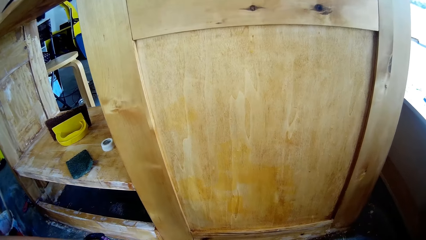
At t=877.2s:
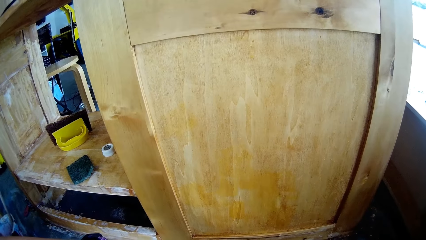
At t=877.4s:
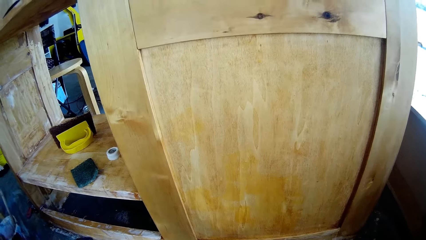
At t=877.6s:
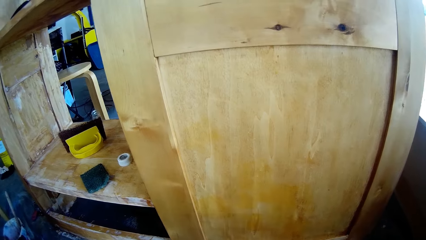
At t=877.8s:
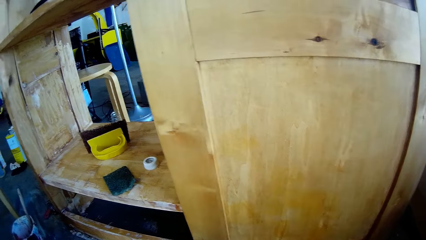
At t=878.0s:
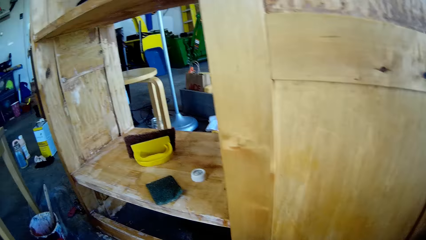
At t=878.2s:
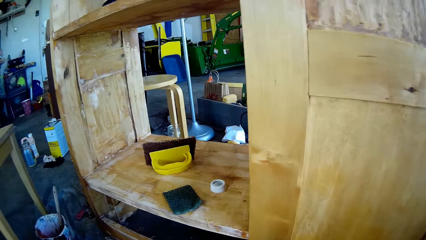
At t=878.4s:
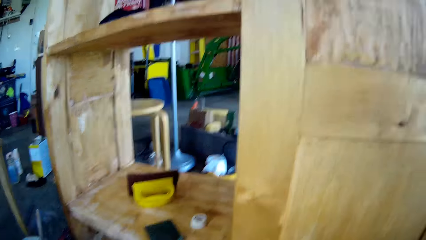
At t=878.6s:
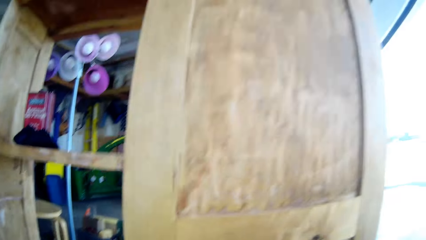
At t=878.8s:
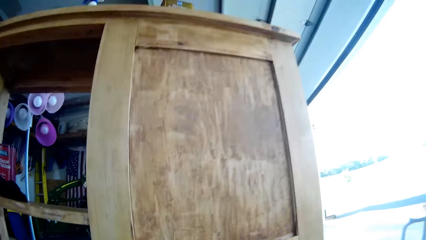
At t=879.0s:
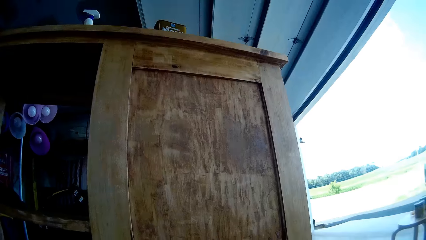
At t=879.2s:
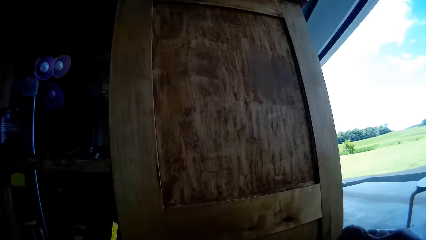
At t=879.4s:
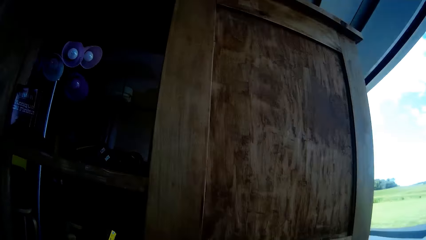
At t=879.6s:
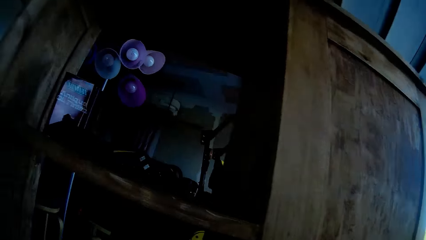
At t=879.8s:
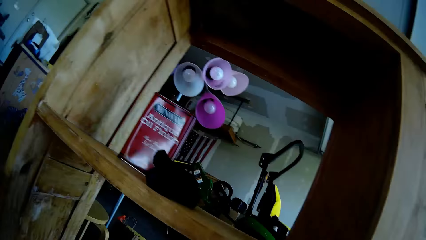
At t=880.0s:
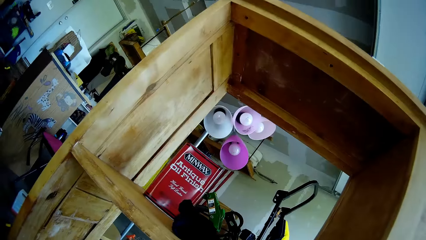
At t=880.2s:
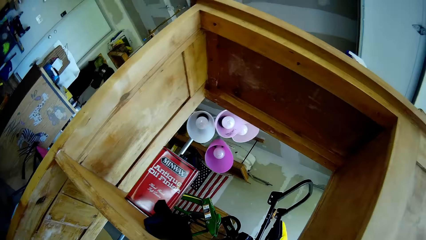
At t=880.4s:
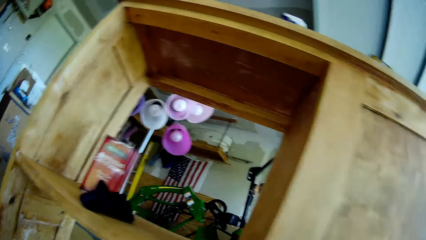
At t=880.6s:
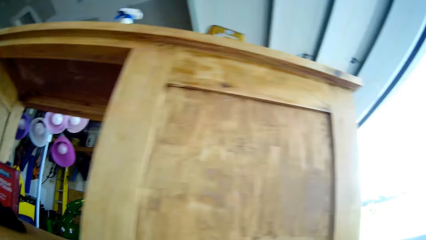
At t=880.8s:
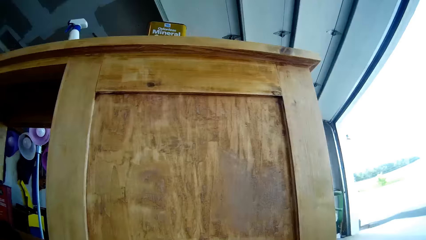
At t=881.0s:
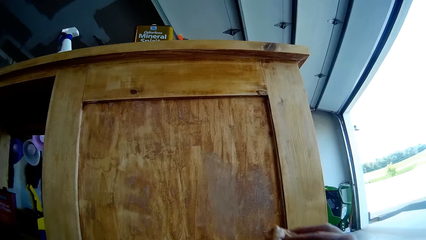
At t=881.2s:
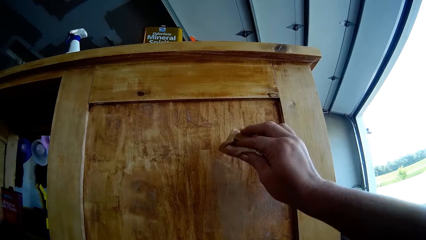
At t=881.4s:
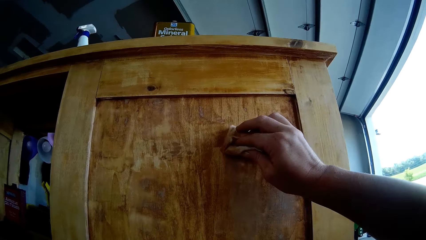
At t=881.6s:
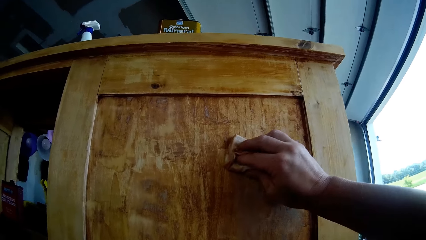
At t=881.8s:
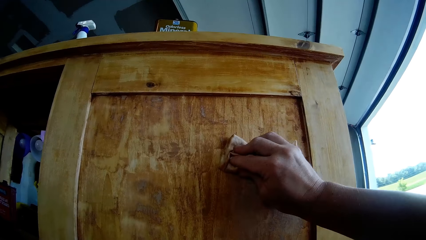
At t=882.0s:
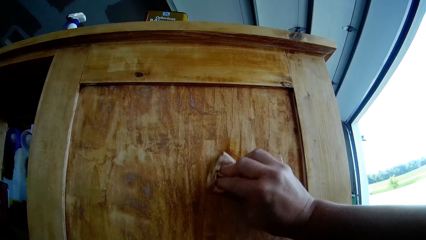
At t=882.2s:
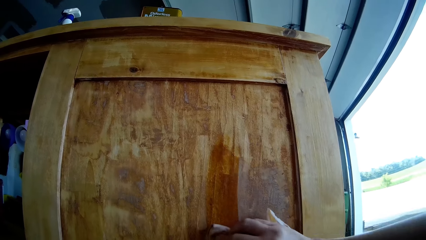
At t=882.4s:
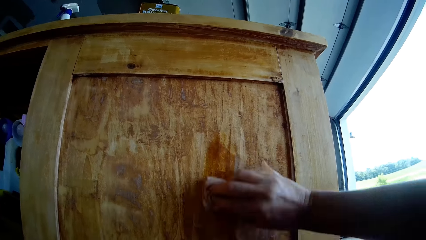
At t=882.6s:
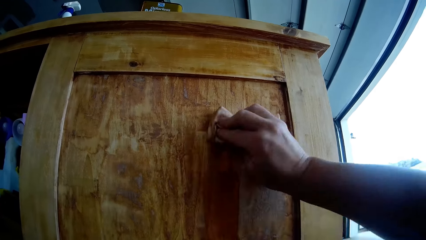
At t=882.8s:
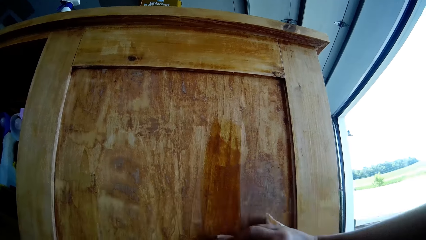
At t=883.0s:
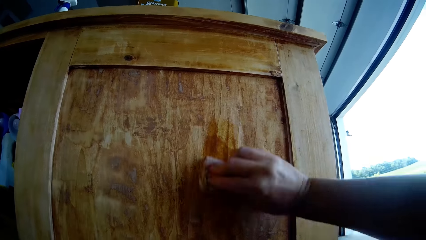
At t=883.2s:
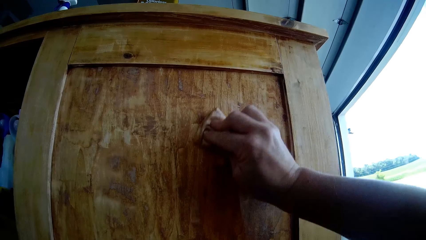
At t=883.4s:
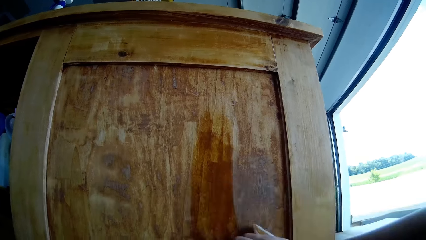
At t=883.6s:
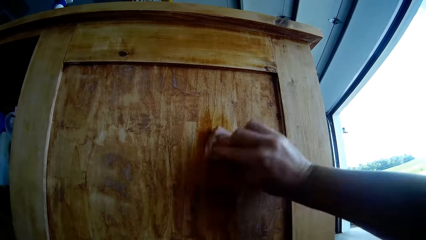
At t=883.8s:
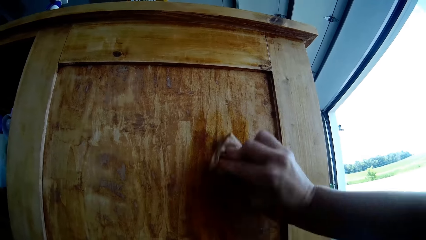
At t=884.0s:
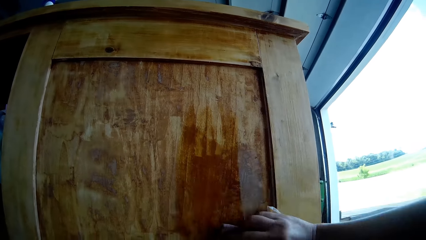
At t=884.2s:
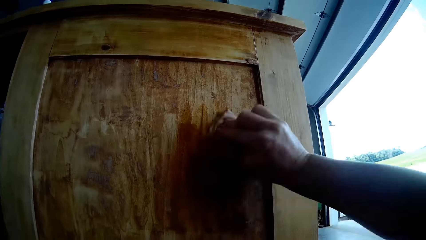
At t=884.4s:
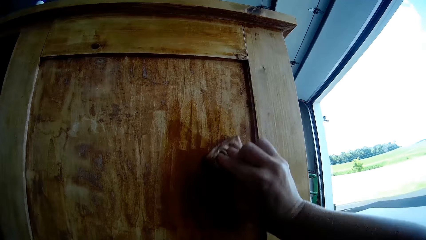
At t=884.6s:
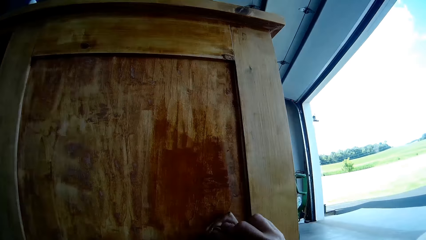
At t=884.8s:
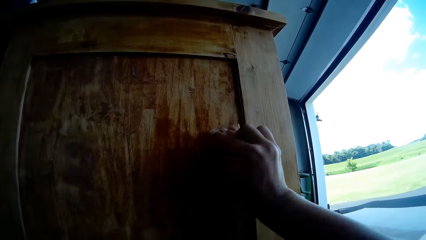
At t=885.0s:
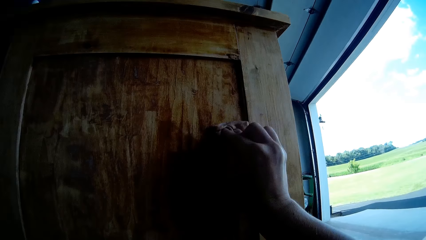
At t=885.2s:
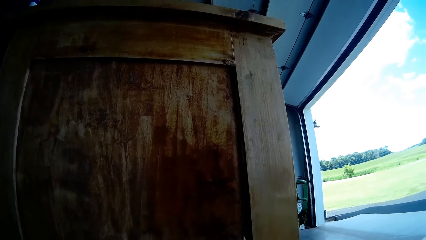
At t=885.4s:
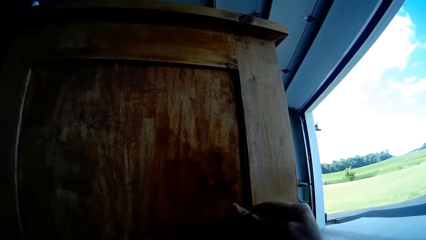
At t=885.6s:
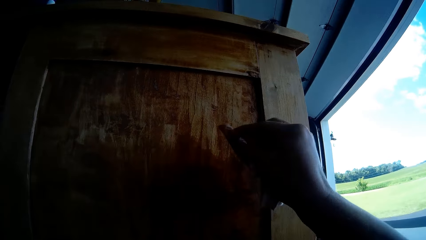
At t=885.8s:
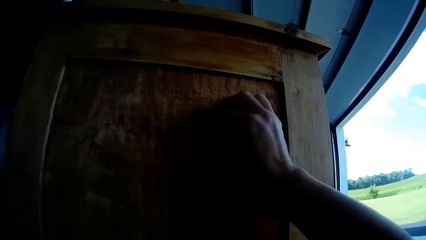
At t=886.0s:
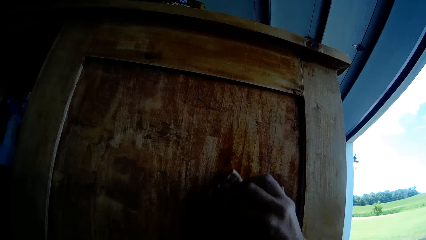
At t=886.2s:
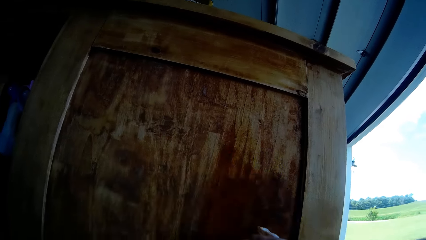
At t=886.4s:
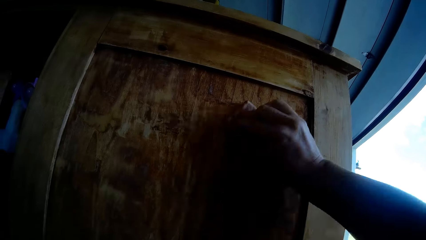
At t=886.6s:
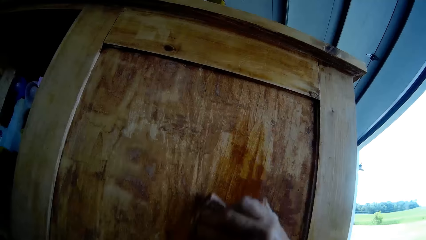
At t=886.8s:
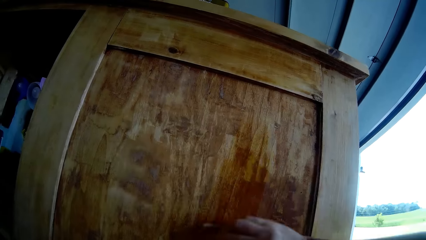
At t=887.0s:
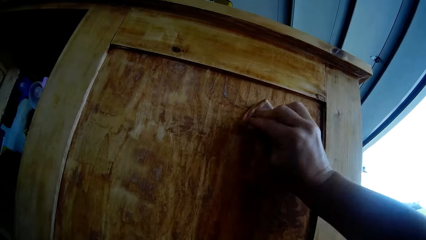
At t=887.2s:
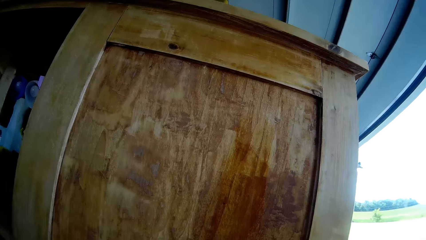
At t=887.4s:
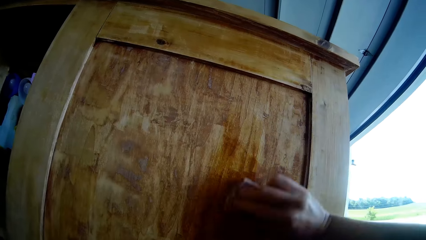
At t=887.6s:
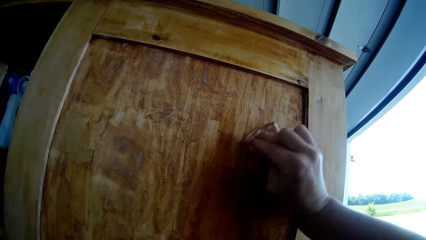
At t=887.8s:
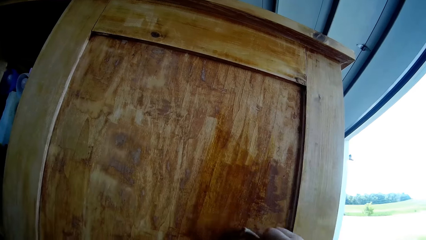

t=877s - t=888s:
The camera wearer moves the left hand down. They move the hand to the cupboard. They scratch the stand using a sandpaper. They wipe the wooden cupboard with the tissue paper. They paint the cabinet using the sandpaper.

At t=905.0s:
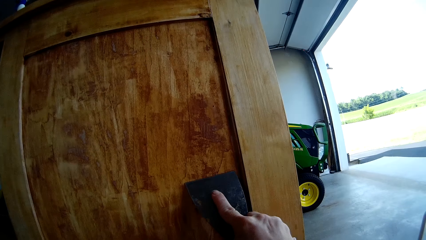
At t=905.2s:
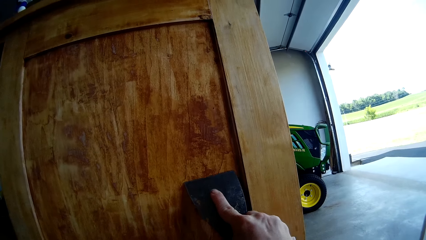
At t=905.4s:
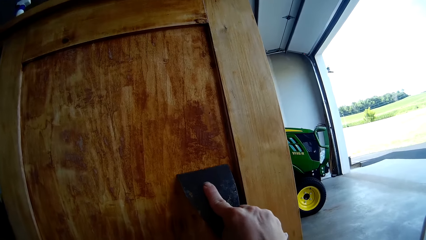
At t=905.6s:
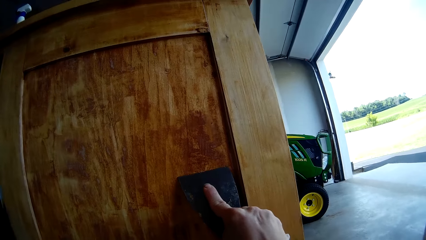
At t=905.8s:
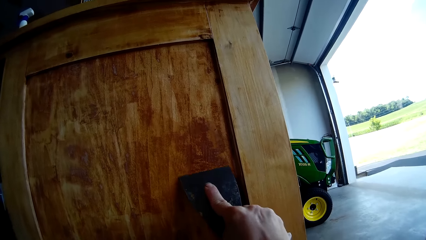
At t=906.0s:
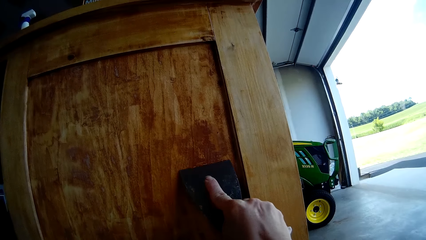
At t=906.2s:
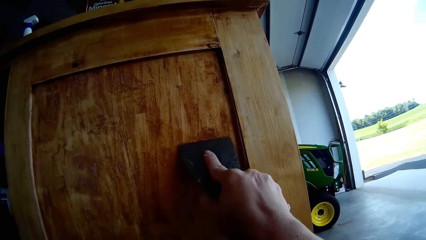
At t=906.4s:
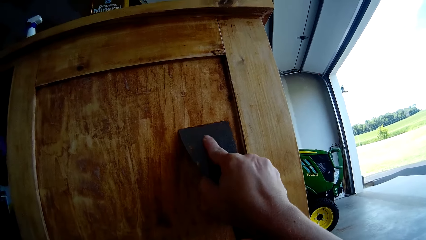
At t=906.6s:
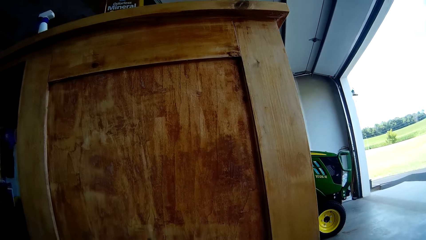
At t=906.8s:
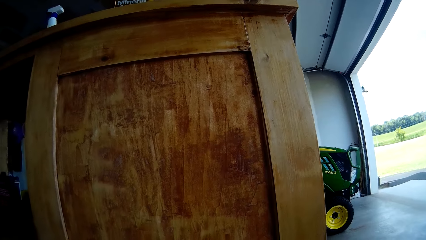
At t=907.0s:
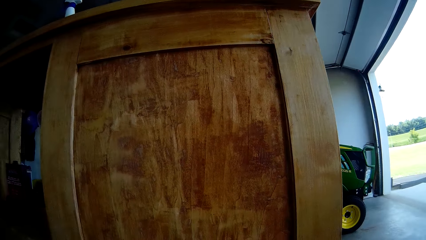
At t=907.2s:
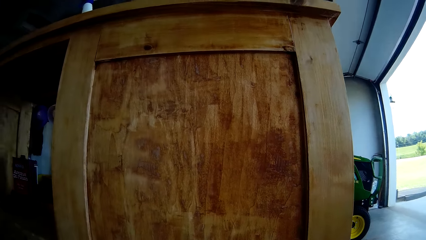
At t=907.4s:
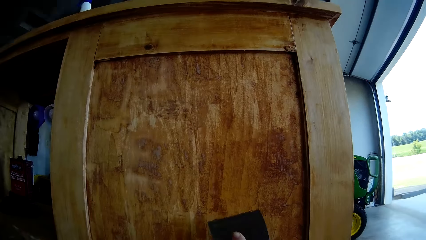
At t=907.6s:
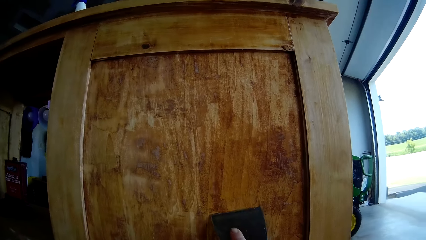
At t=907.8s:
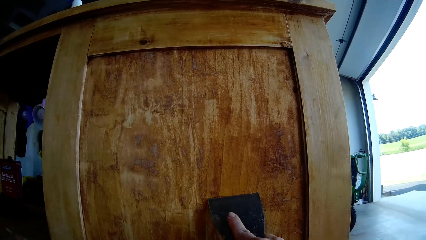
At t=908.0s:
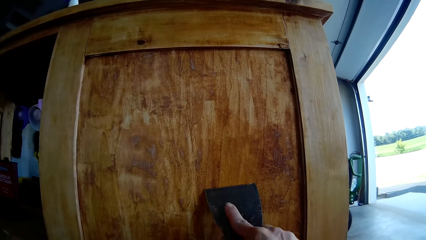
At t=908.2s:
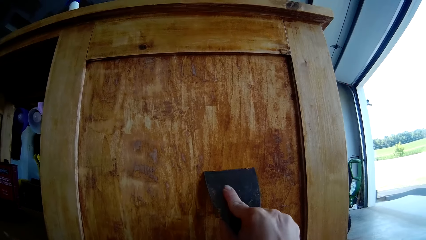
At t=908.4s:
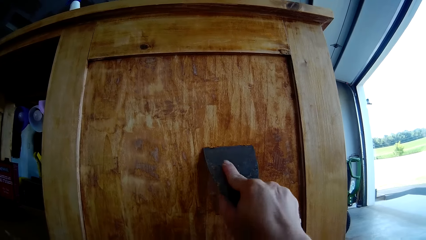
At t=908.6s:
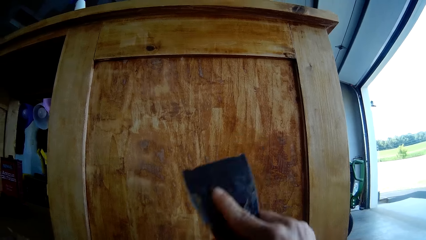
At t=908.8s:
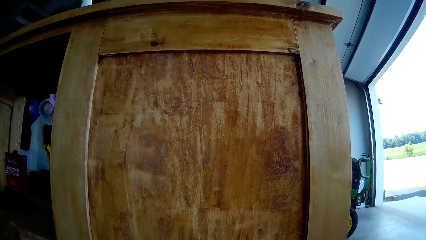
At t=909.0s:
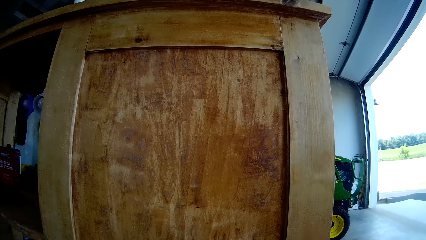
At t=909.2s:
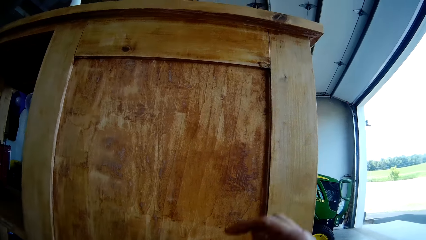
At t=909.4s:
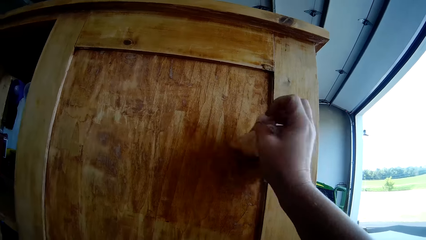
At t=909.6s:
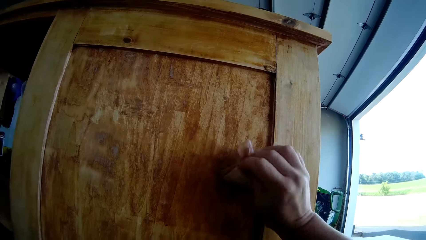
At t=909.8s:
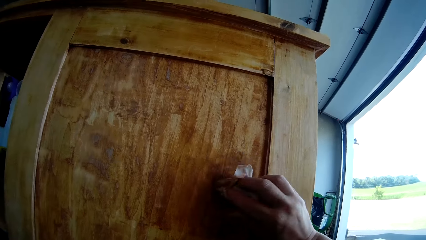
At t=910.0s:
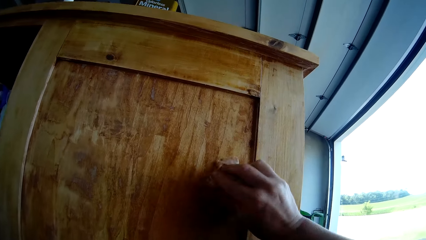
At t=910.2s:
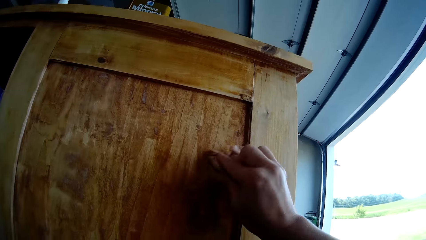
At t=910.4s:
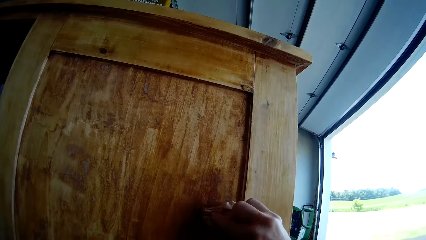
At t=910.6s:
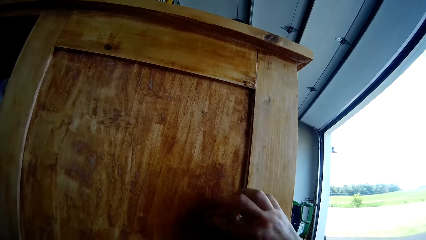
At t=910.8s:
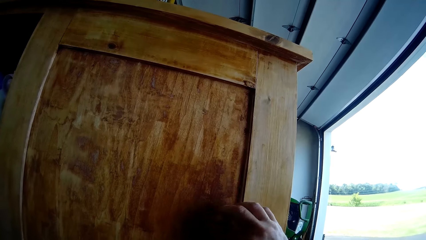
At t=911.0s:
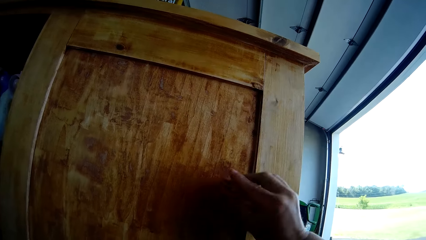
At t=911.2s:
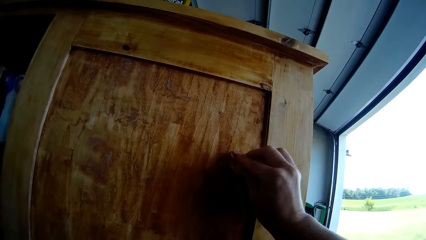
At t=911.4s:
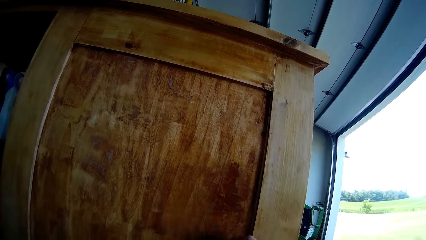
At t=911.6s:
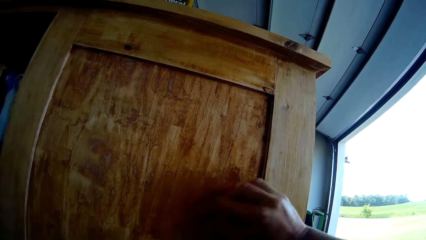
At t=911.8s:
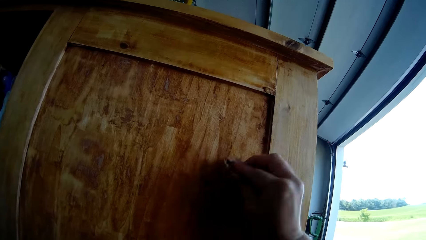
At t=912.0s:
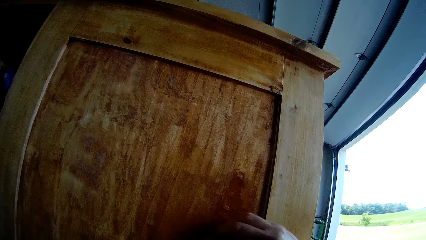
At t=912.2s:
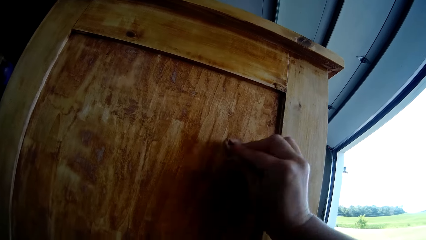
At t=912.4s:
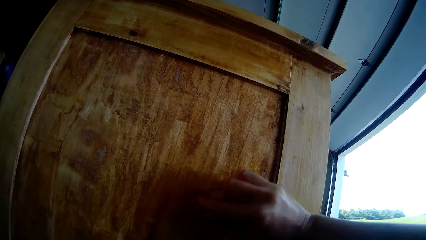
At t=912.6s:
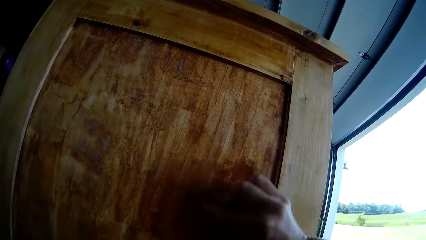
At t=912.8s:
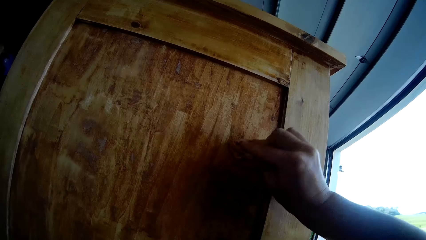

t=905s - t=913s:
The camera wearer scrapes the wooden cupboard with the scraper. They move the scraper from the cupboard. They scrape the wooden cupboard with the scraper. They move the scraper from the cupboard. They paint the cabinet using a sandpaper. They wipe the wooden cupboard with the tissue paper.
